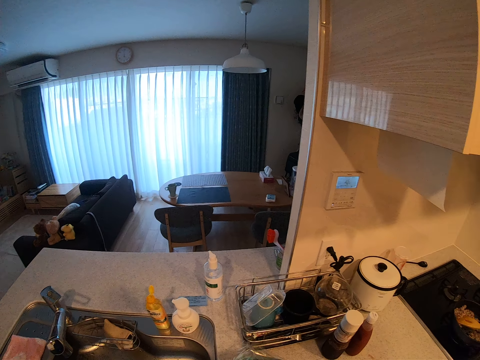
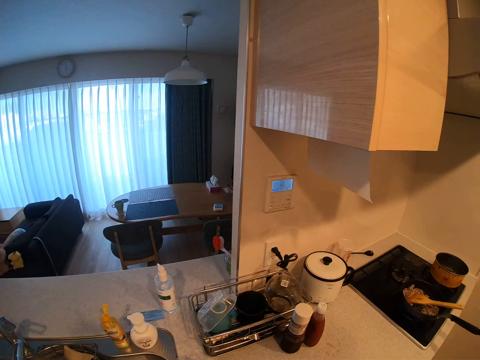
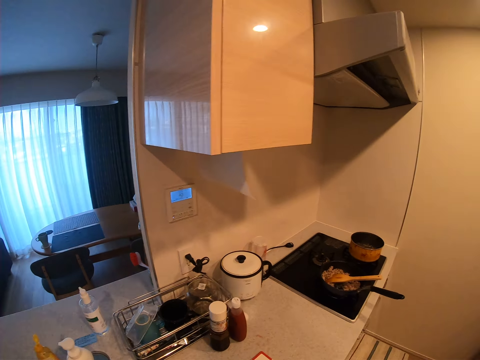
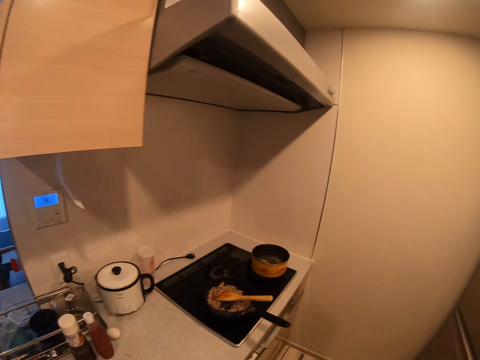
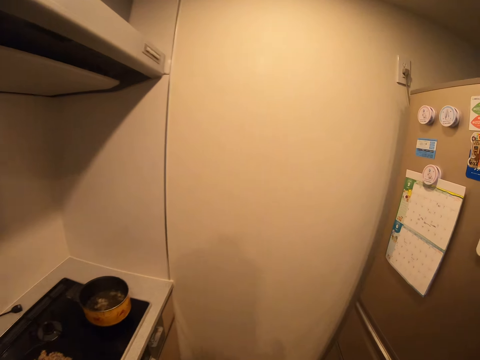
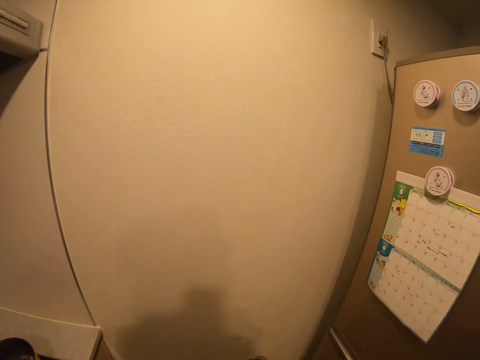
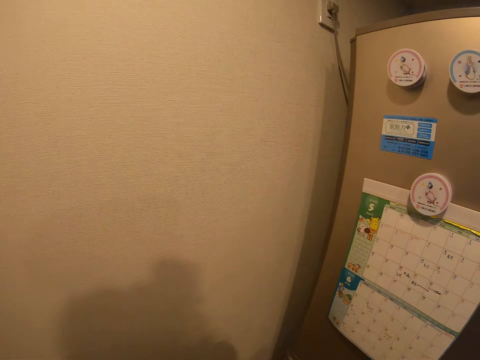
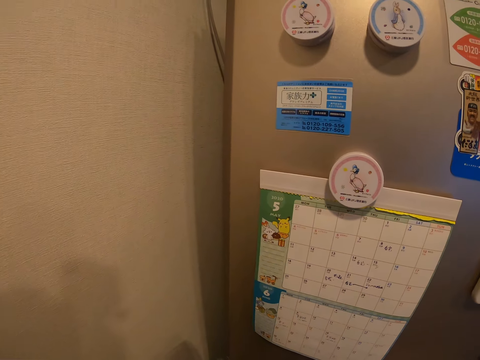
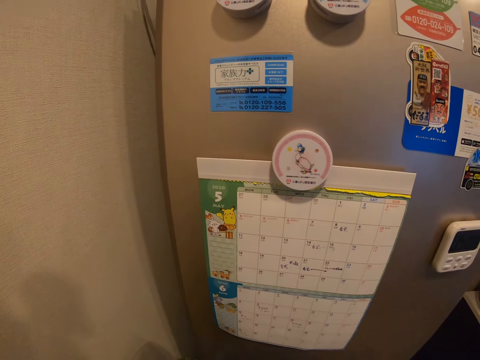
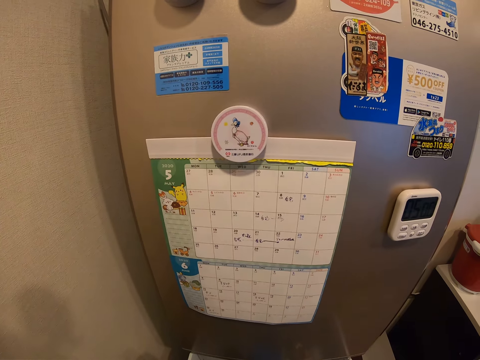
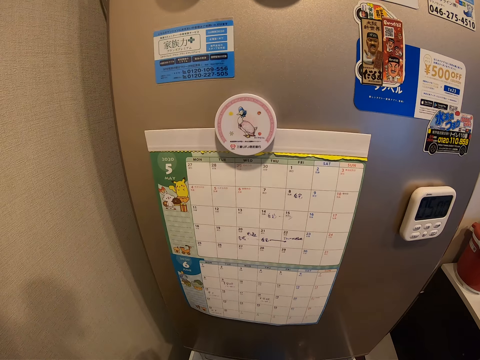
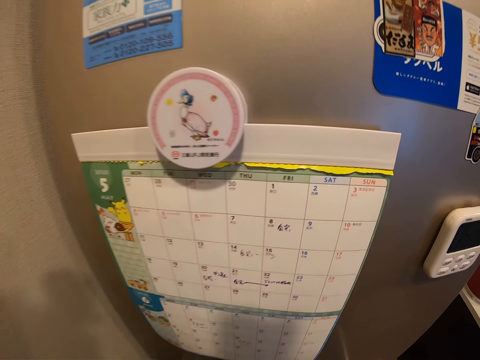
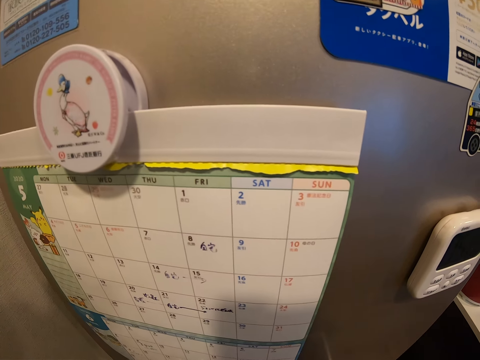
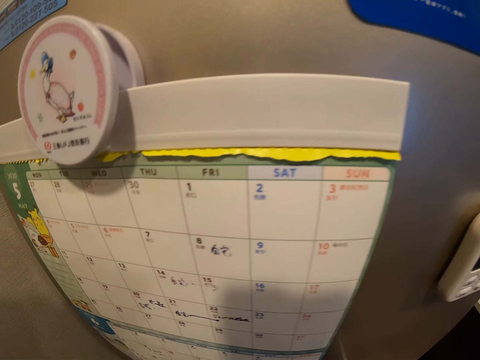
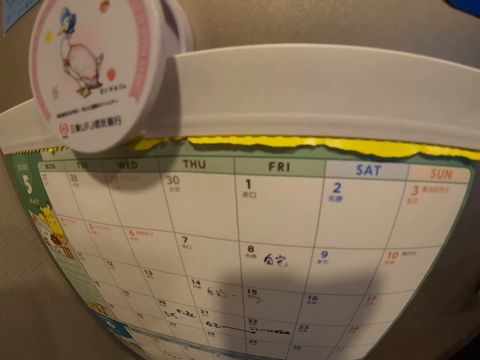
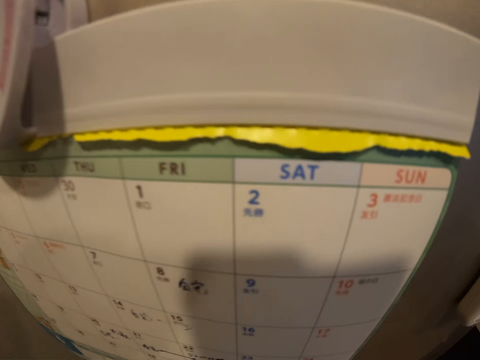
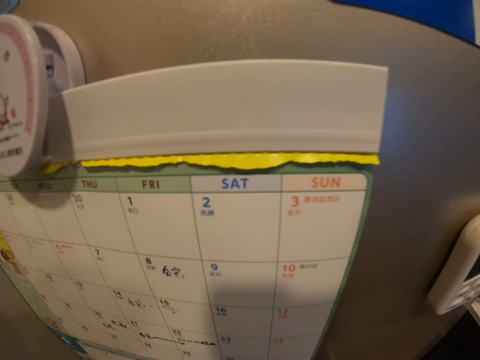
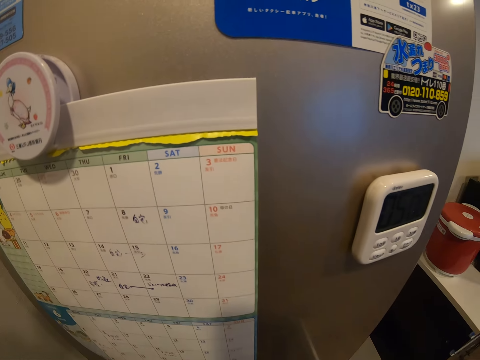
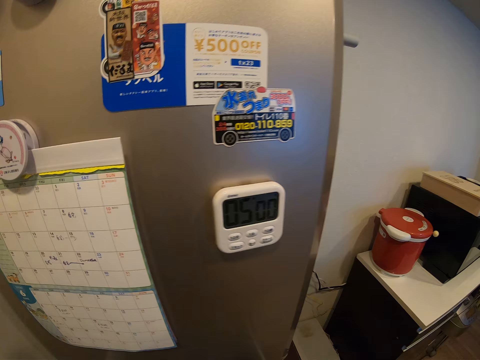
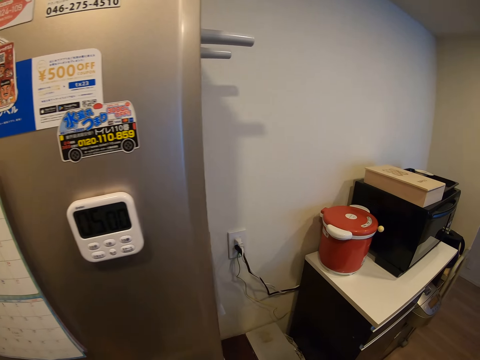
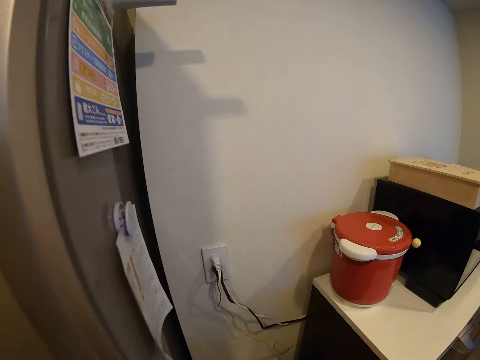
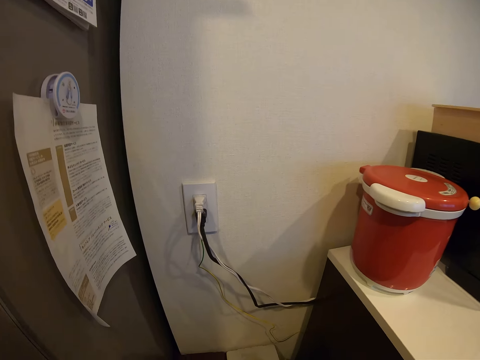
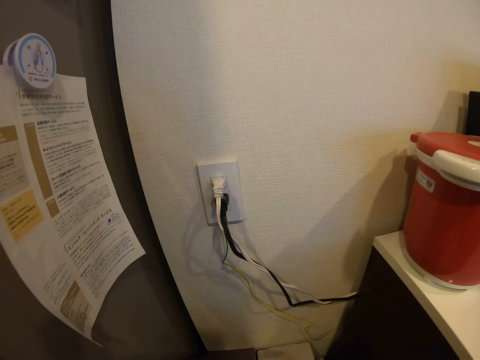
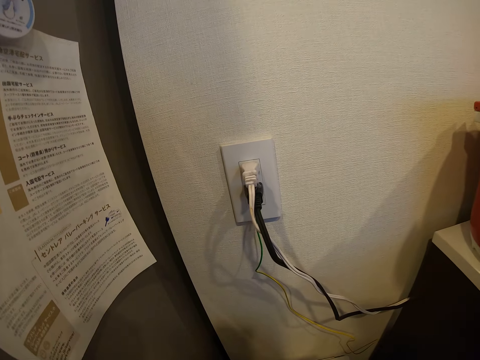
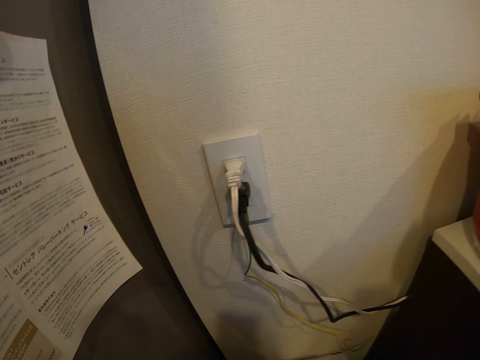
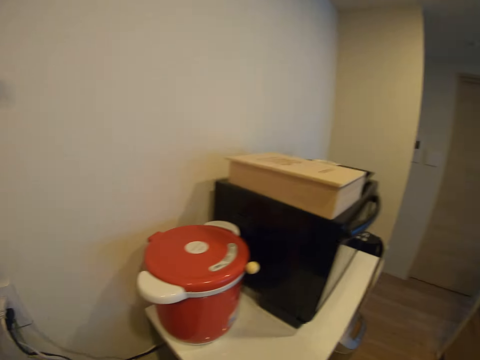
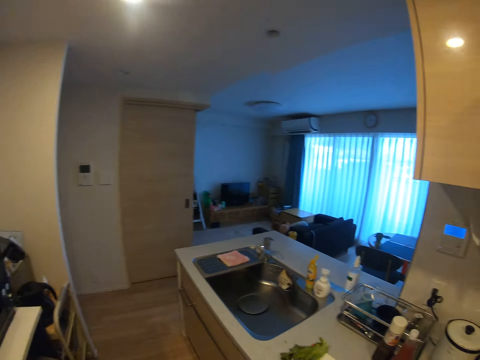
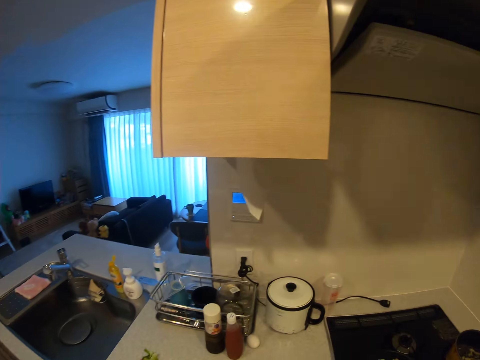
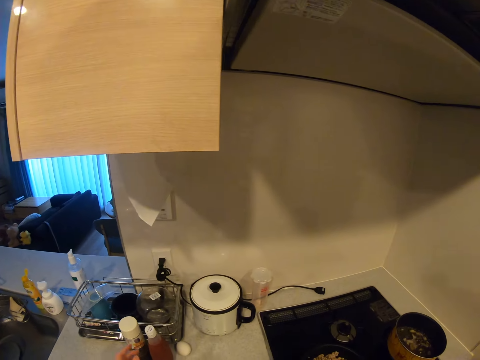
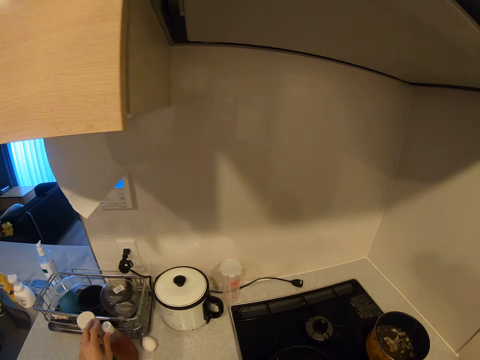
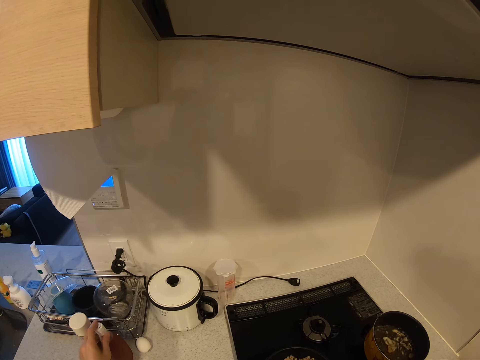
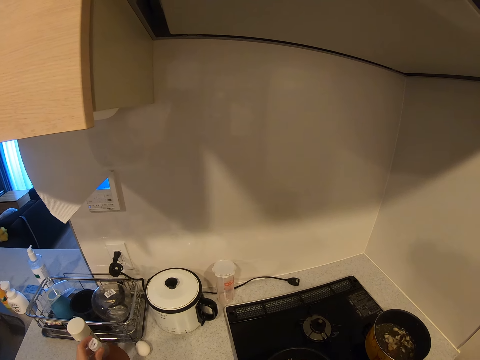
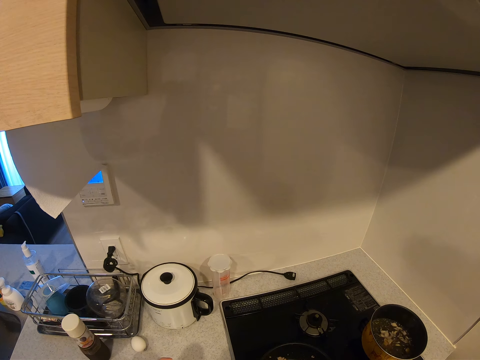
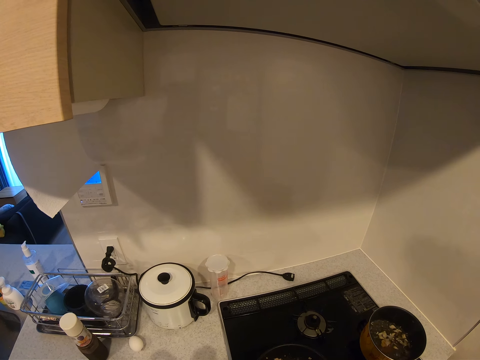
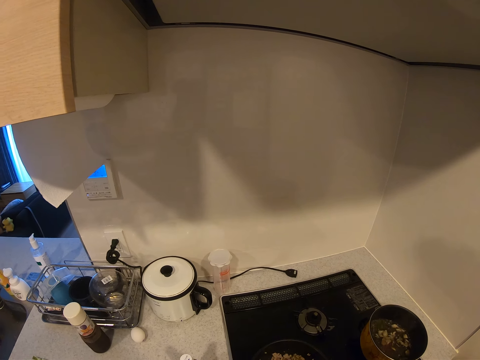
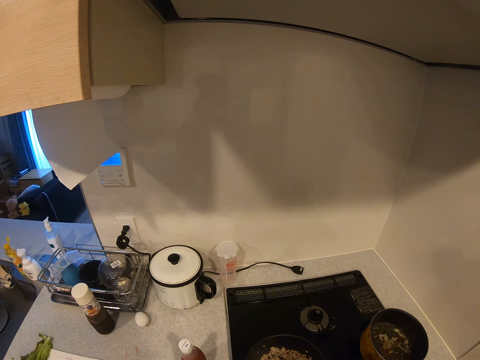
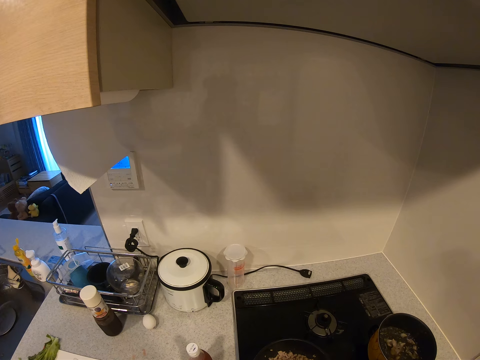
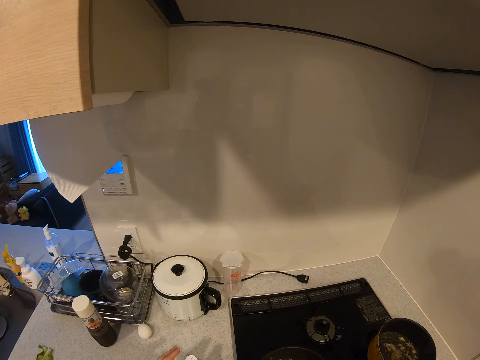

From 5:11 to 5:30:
The camera wearer walks around the room. They look at the calendar. They walk around the room. They pick up a bottle of ketchup or chilli from the kitchen worktop.

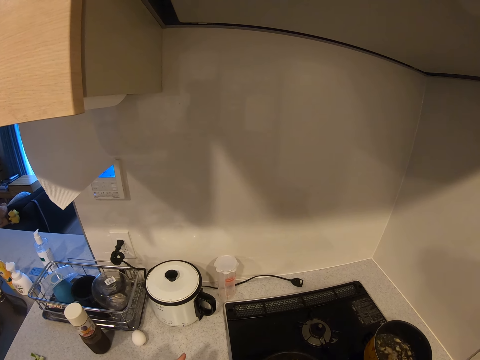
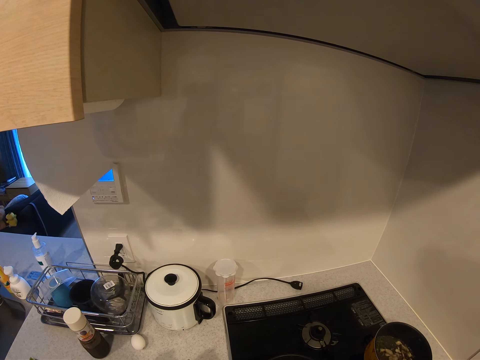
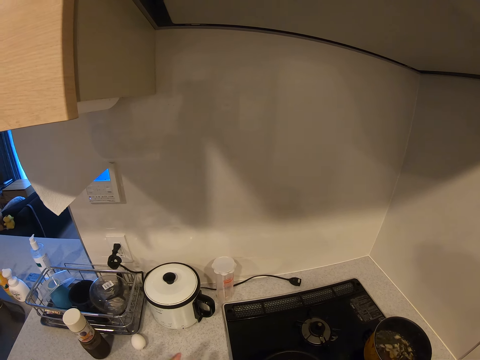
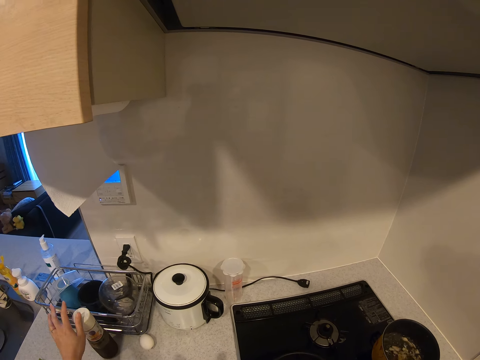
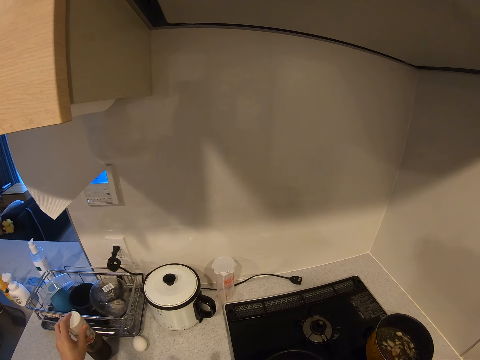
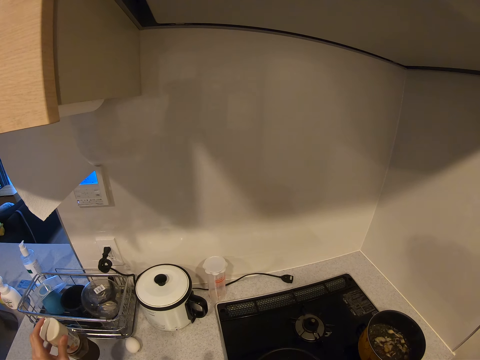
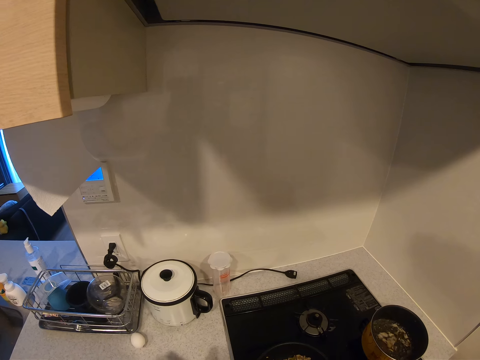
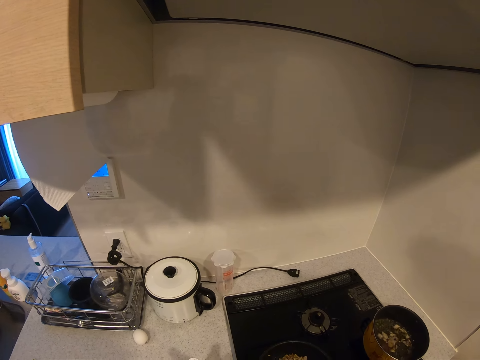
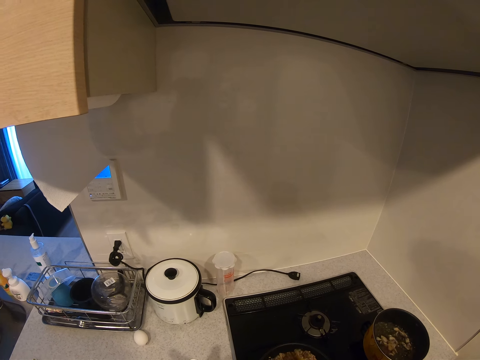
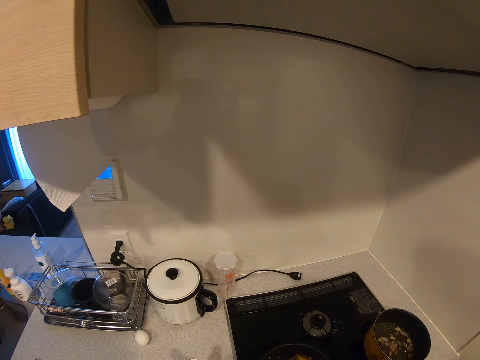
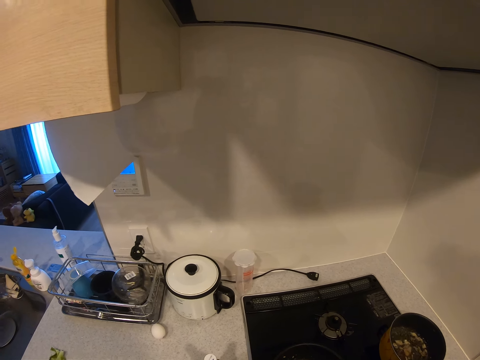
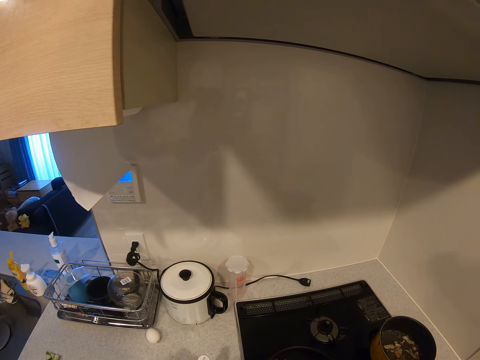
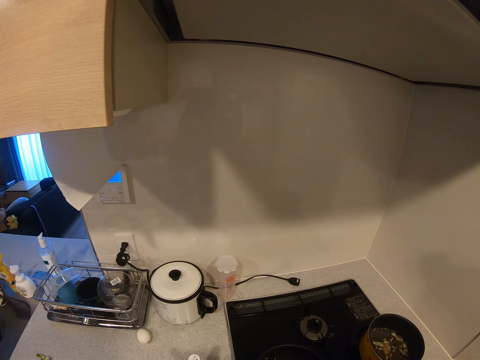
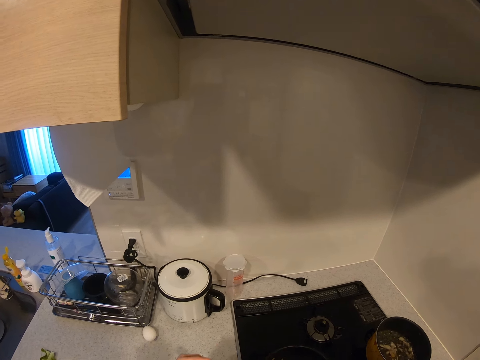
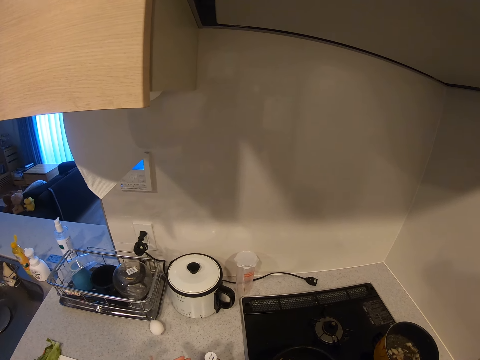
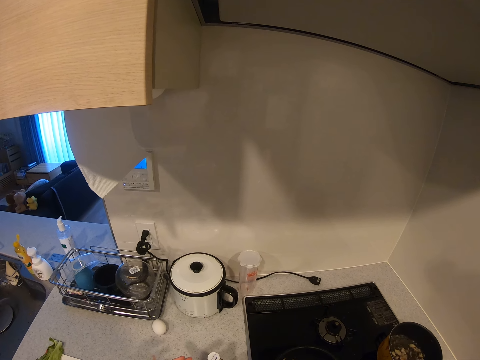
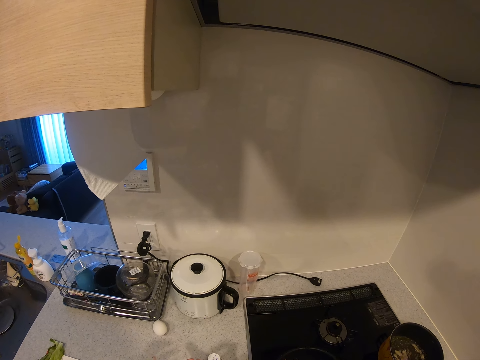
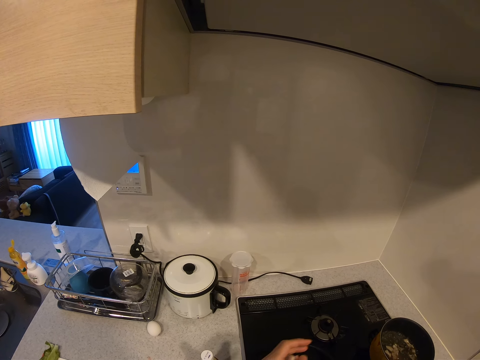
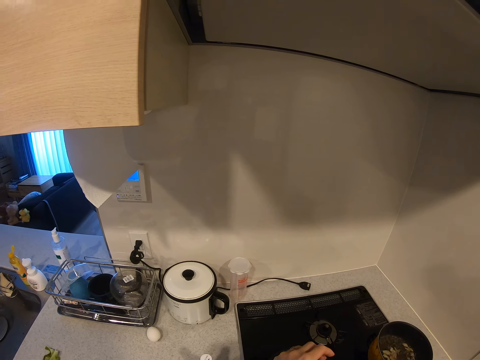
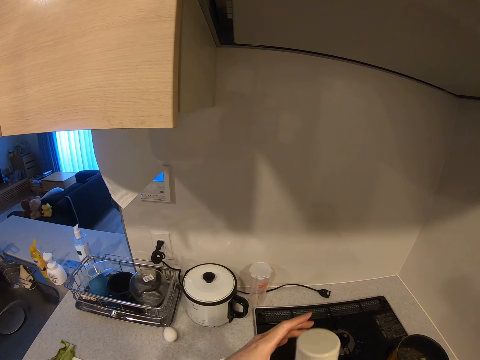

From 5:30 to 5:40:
The camera wearer picks up a bottle from the kitchen worktop.
